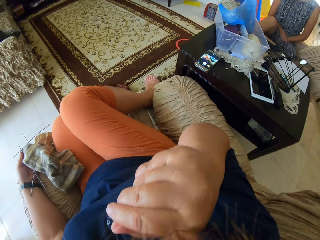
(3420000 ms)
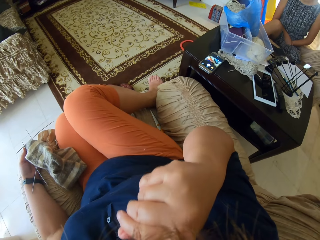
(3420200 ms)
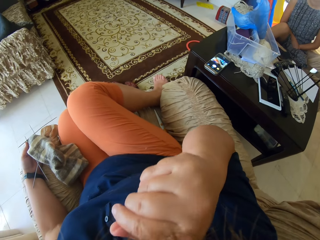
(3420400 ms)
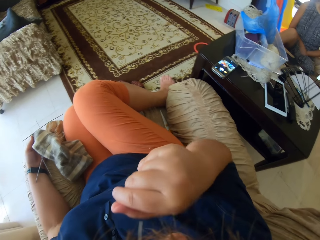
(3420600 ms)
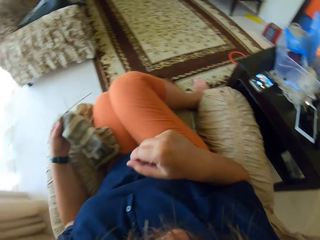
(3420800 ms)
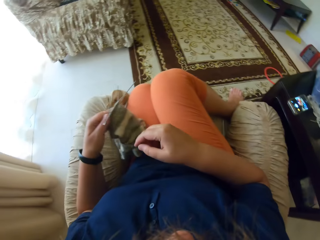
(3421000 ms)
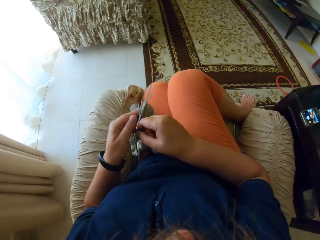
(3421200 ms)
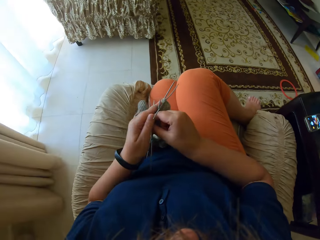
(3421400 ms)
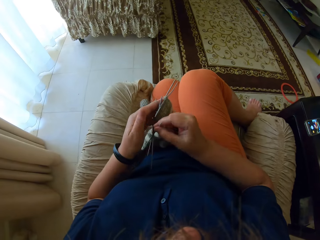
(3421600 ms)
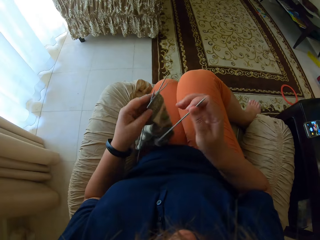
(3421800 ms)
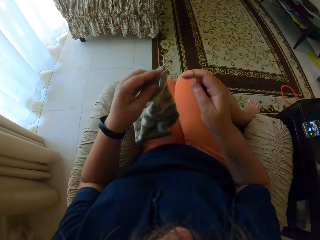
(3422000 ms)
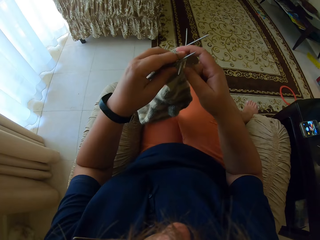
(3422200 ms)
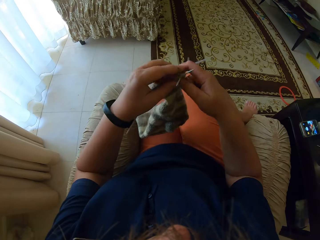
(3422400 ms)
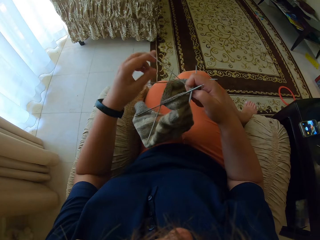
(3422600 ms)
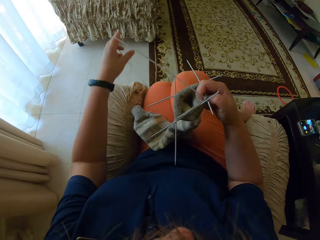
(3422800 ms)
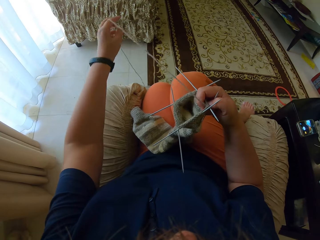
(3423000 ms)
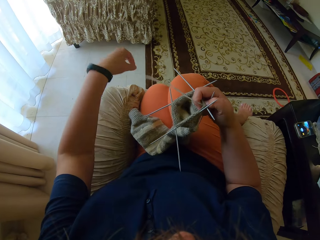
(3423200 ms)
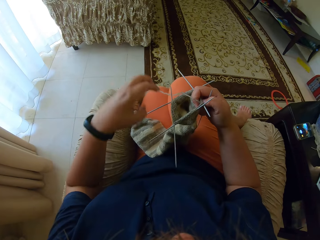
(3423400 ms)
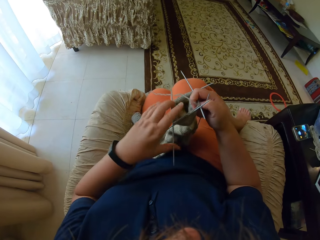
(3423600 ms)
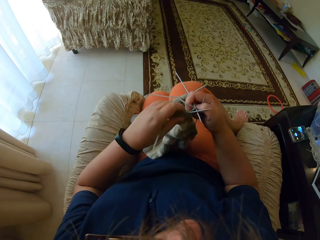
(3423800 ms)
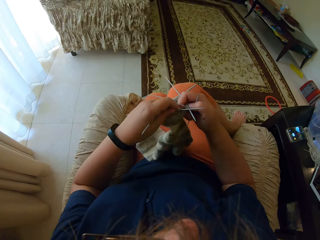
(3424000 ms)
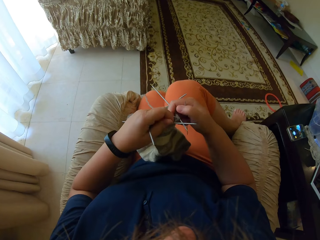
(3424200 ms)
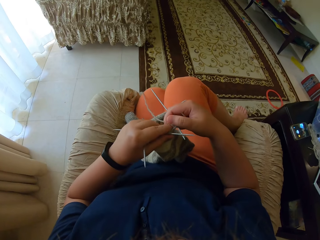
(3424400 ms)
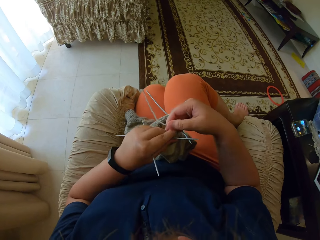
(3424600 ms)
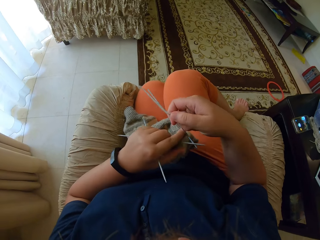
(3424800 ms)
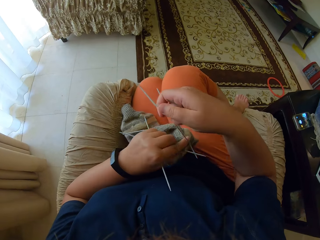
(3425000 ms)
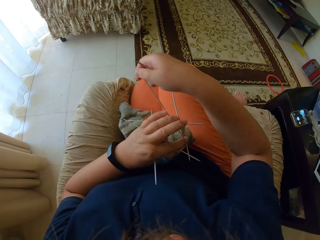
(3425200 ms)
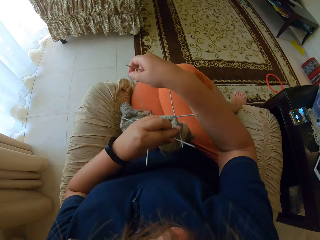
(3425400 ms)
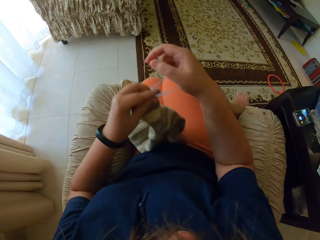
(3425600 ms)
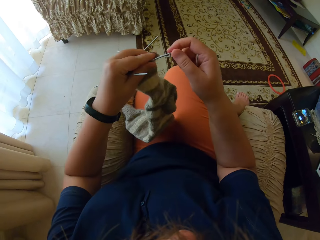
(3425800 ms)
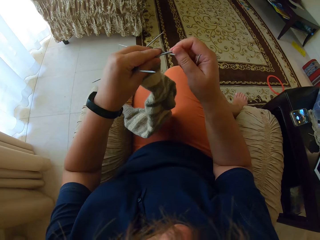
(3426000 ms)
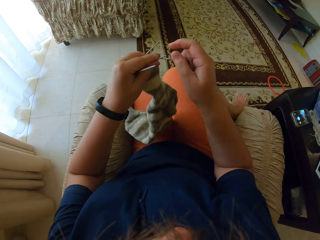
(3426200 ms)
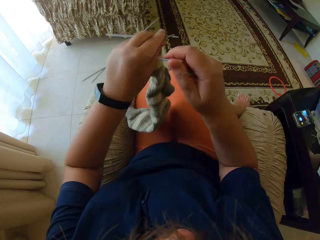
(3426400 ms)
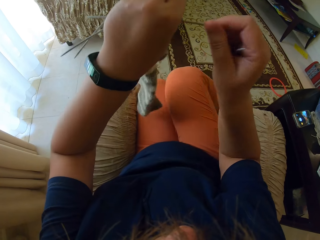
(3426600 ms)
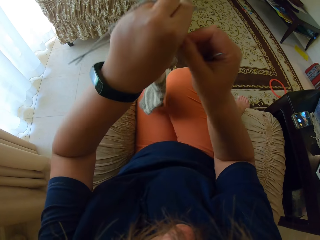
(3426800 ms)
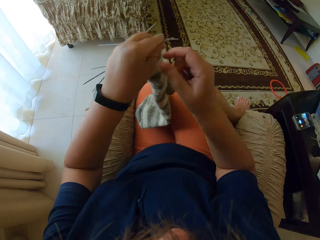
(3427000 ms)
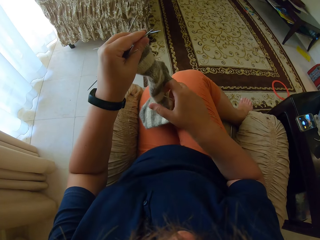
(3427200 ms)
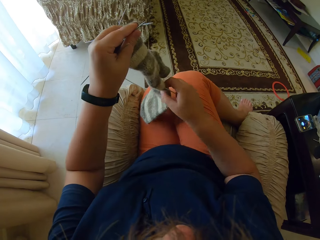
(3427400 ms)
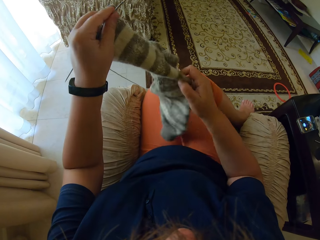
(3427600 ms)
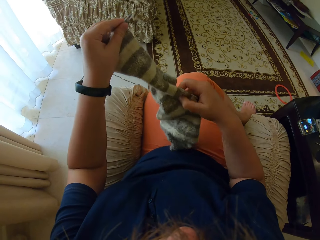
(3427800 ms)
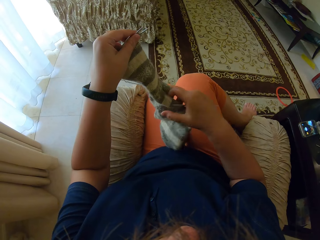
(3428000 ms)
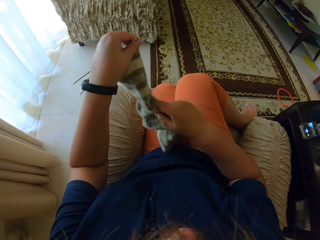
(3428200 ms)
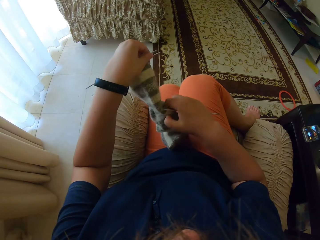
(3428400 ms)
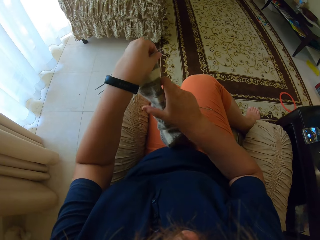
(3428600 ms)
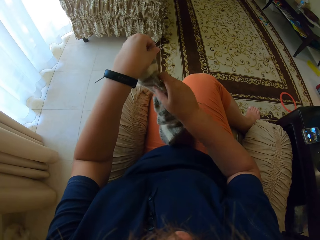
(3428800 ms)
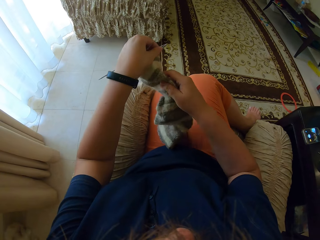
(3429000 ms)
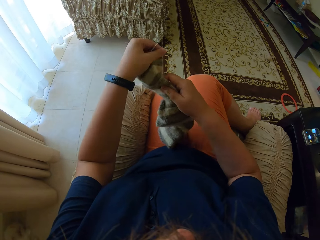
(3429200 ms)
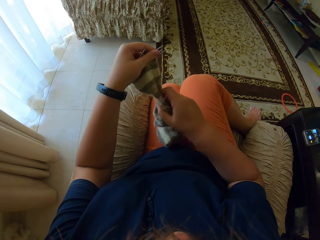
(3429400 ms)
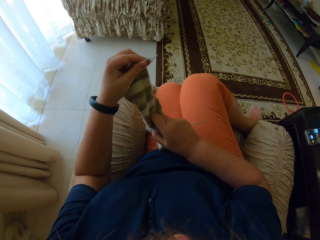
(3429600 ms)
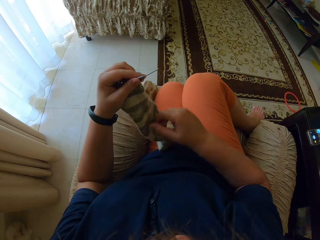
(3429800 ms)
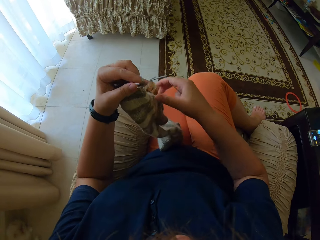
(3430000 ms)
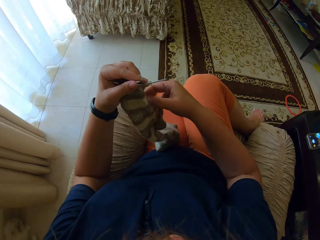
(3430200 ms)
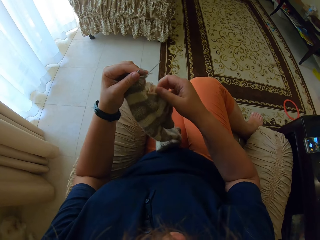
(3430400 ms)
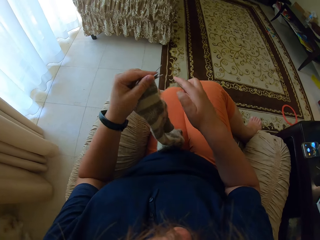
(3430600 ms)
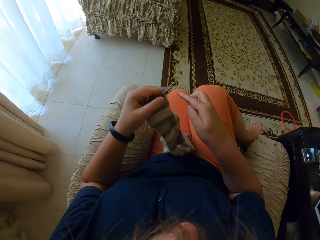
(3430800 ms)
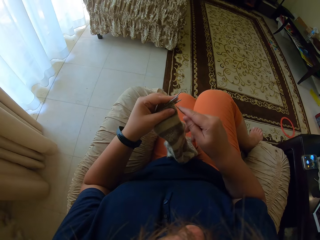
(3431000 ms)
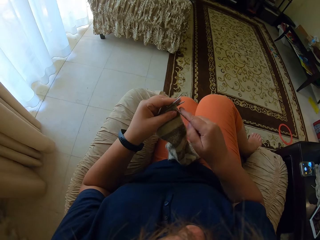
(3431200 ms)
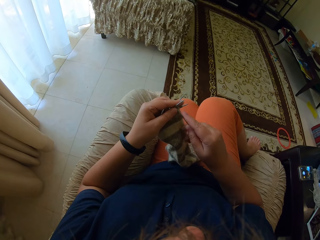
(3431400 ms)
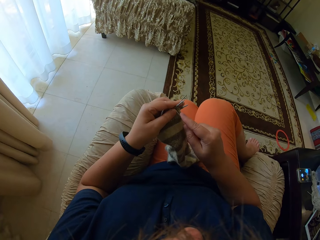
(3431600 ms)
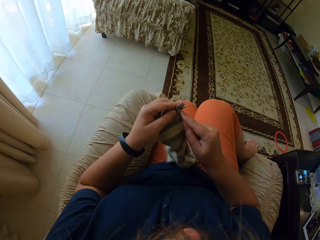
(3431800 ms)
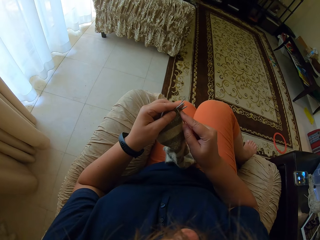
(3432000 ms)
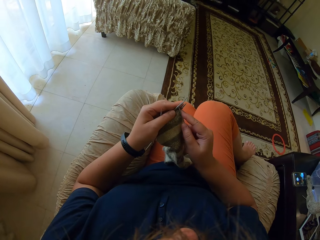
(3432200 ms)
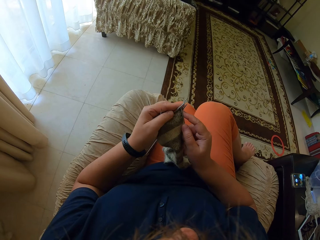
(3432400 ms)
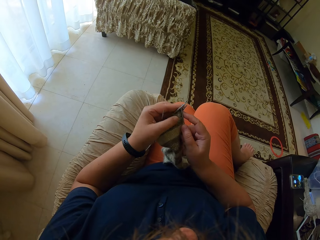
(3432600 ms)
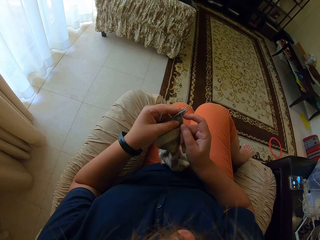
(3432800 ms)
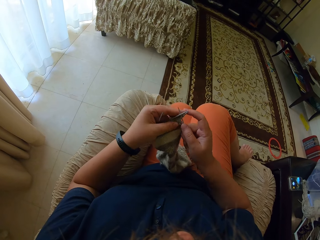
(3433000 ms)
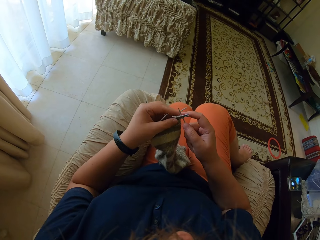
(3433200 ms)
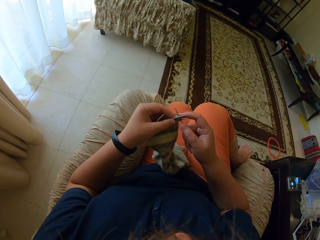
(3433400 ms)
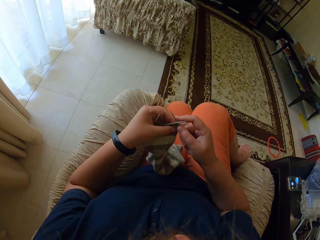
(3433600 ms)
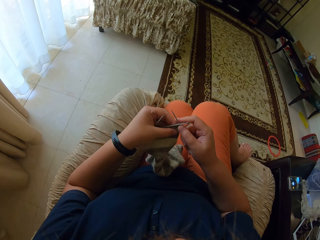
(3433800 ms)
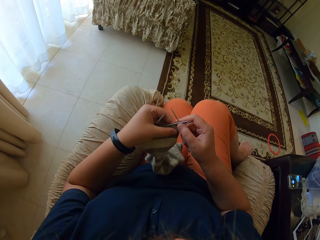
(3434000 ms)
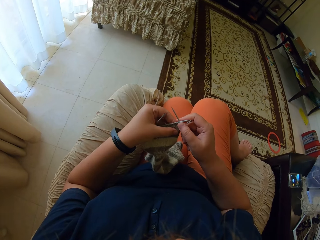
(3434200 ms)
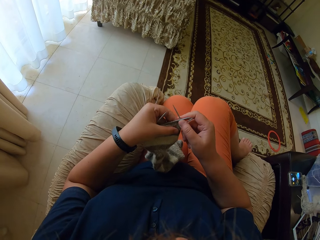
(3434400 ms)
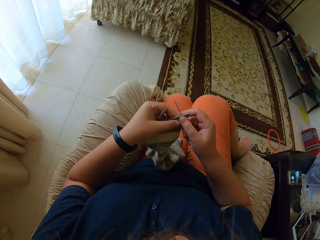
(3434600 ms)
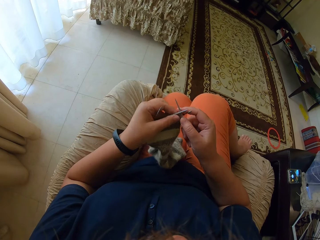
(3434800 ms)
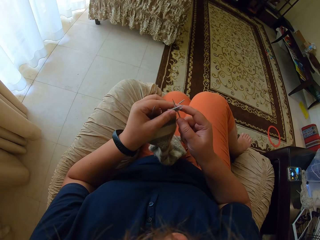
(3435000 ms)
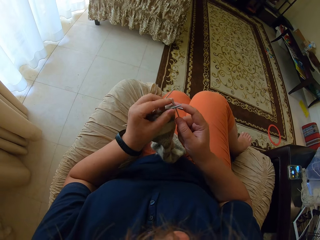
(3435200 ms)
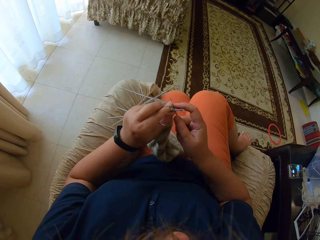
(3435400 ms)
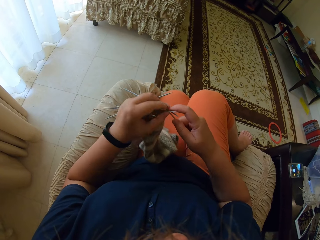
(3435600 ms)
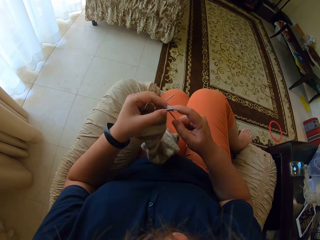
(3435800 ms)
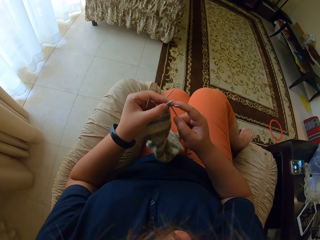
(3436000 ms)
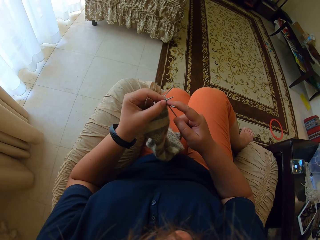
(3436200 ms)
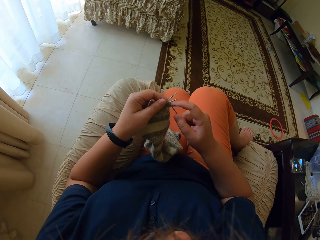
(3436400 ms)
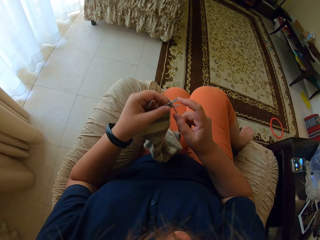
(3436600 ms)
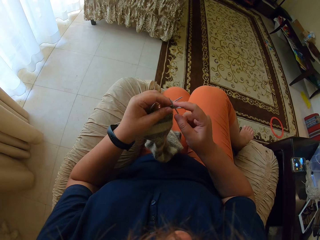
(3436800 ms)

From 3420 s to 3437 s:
The camera wearer touches her nose. She puts her hand down. She pulls the thread with her left hand. She sews using stitching needles. She knits the fabric.

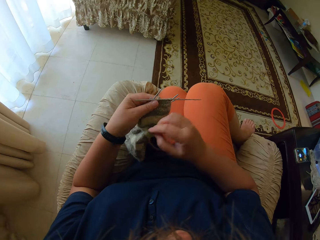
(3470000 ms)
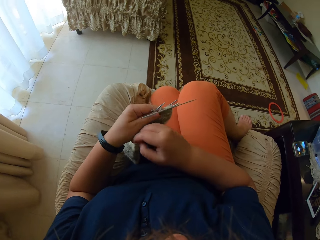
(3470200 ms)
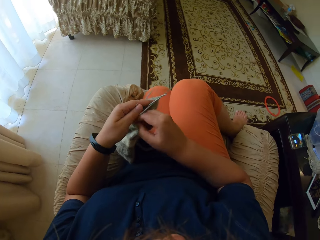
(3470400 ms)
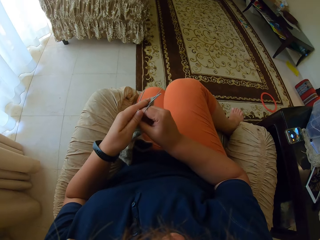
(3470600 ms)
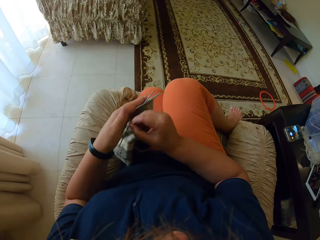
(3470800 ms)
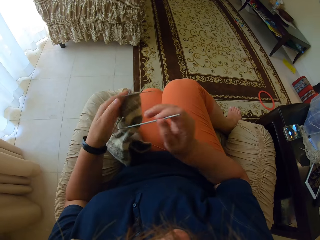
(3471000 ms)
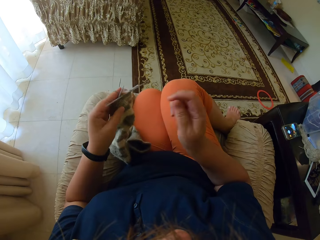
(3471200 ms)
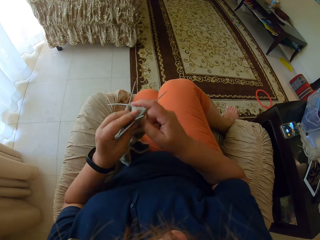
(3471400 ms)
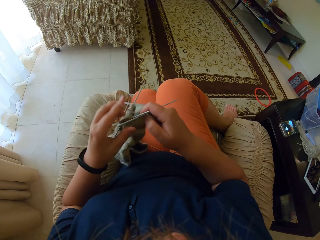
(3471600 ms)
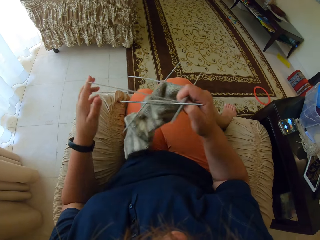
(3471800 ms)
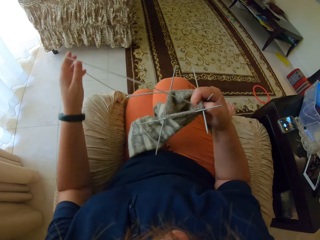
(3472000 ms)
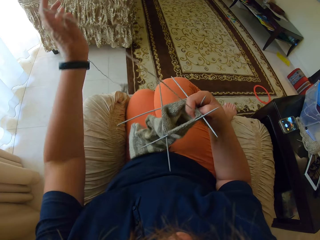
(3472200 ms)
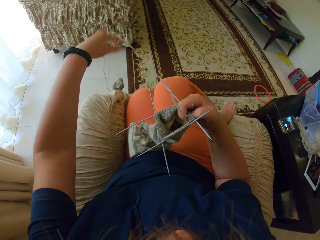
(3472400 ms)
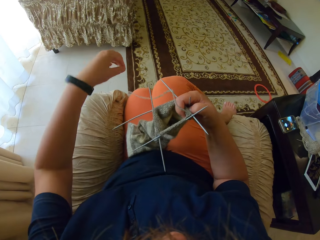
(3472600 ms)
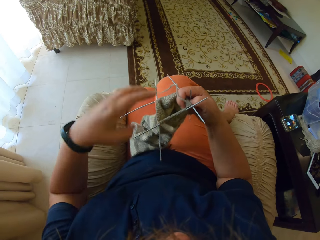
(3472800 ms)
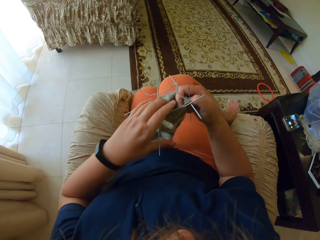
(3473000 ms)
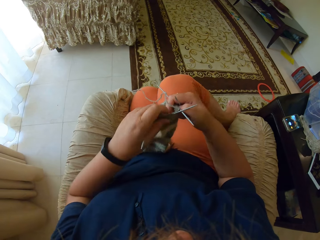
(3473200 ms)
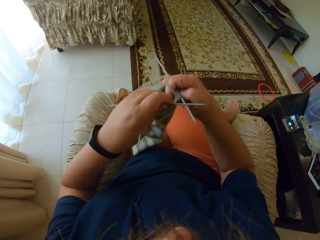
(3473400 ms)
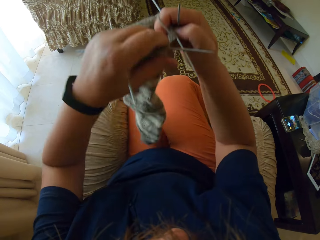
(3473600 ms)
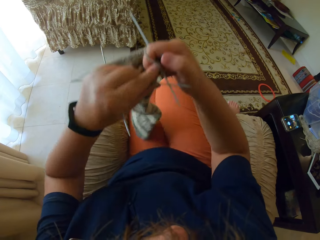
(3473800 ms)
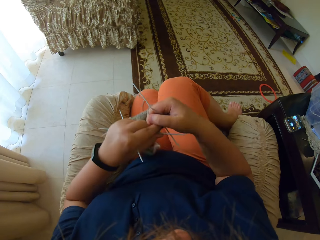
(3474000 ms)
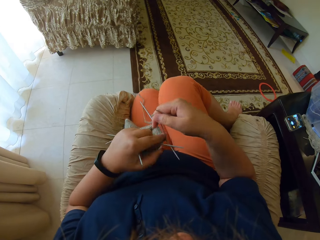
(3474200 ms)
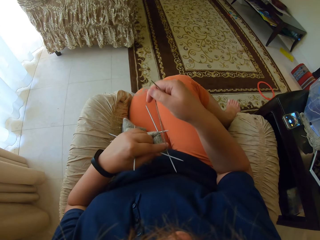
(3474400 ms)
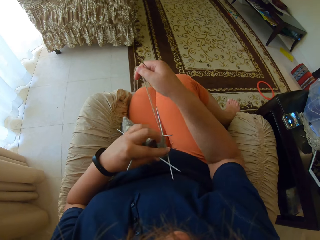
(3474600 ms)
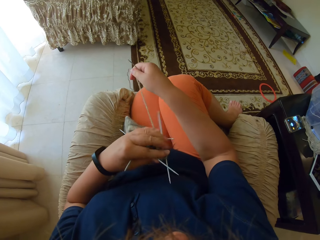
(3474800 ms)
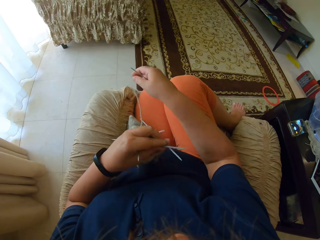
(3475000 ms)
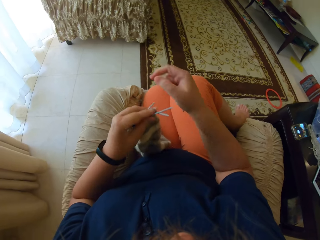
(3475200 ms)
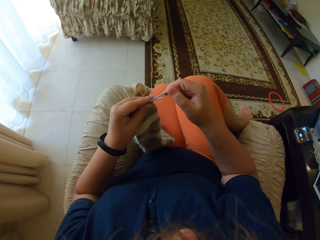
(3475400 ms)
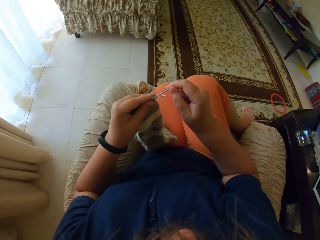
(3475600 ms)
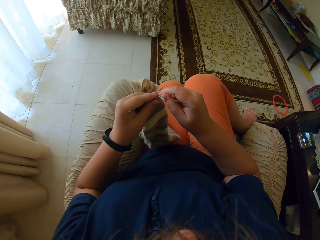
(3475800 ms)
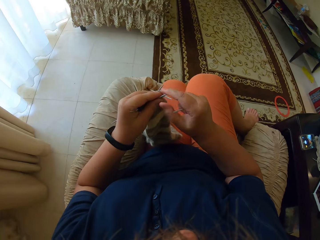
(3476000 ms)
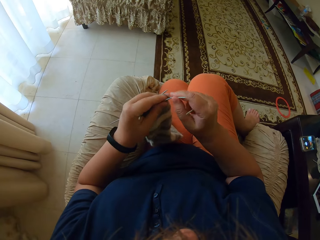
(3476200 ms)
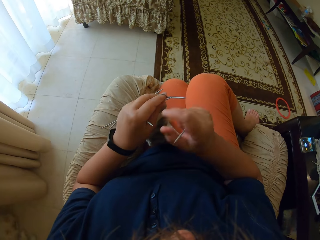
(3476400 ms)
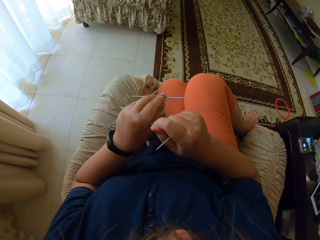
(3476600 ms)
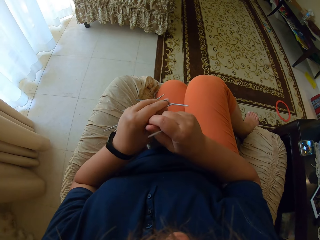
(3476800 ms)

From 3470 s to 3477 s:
The camera wearer straightens the thread. She pulls the thread with her left hand. She pulls the thread with her right hand.
